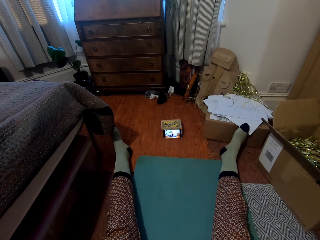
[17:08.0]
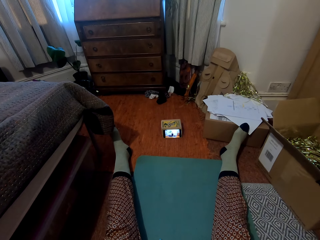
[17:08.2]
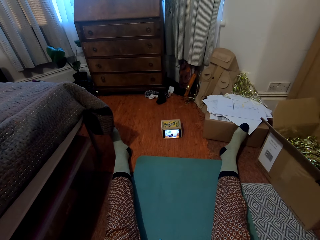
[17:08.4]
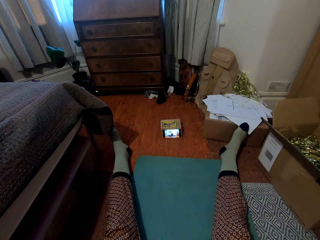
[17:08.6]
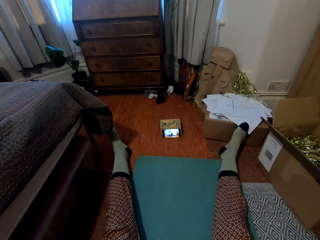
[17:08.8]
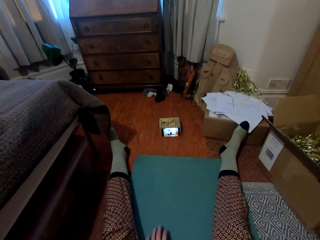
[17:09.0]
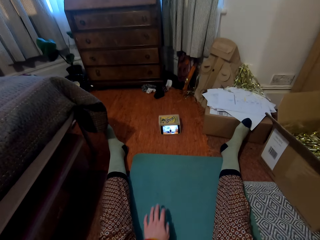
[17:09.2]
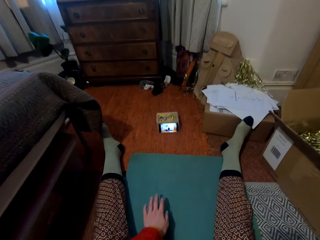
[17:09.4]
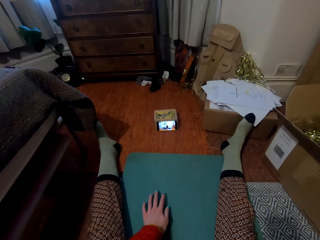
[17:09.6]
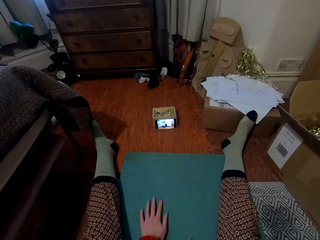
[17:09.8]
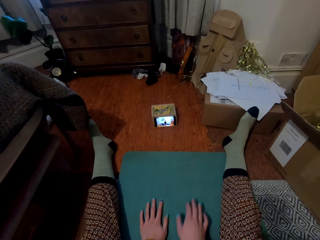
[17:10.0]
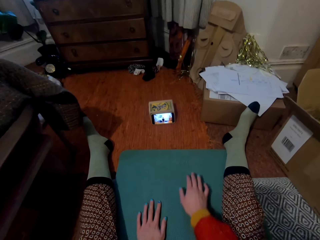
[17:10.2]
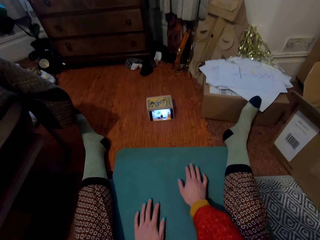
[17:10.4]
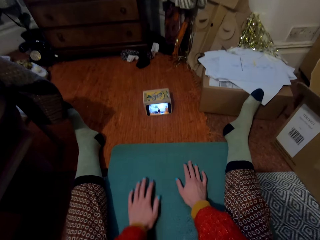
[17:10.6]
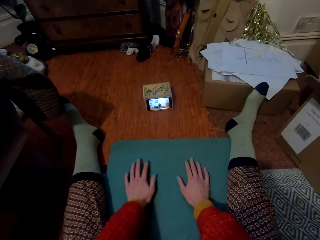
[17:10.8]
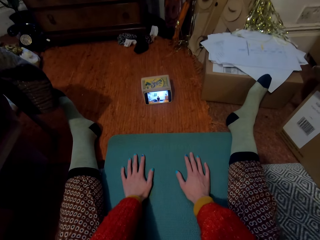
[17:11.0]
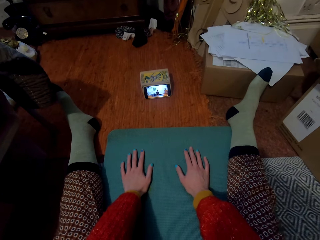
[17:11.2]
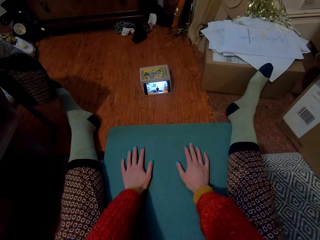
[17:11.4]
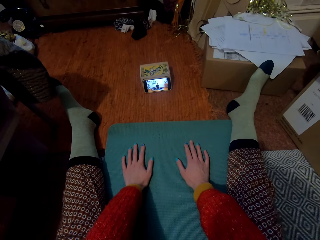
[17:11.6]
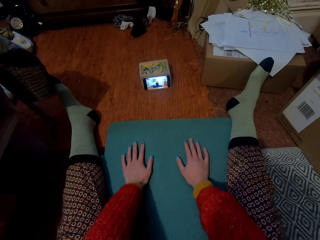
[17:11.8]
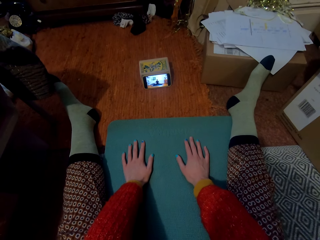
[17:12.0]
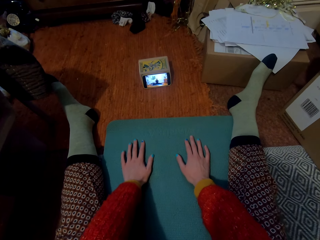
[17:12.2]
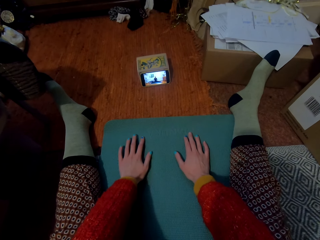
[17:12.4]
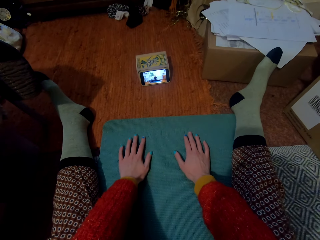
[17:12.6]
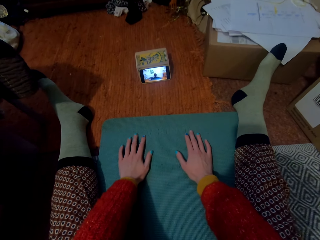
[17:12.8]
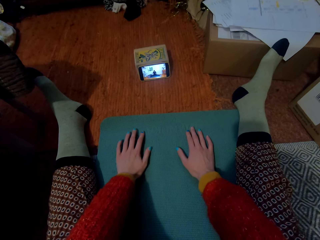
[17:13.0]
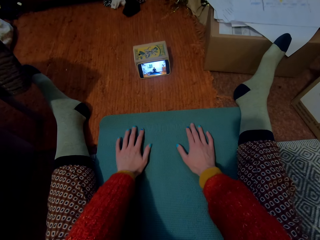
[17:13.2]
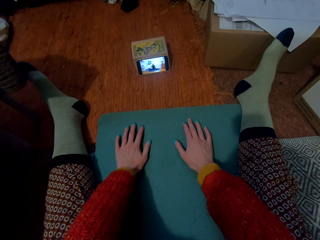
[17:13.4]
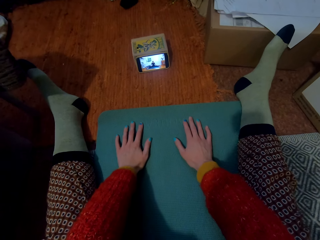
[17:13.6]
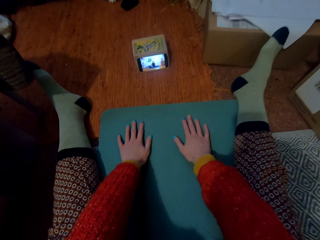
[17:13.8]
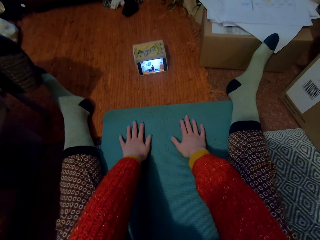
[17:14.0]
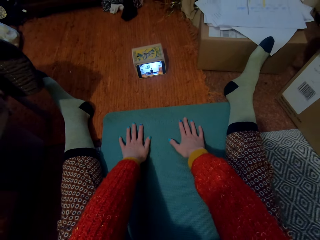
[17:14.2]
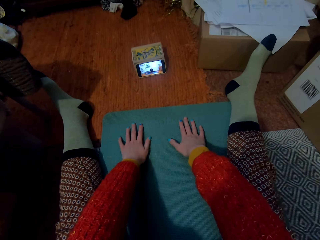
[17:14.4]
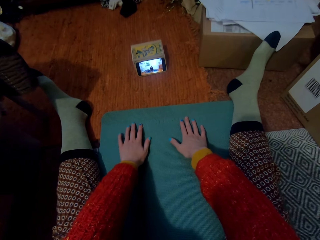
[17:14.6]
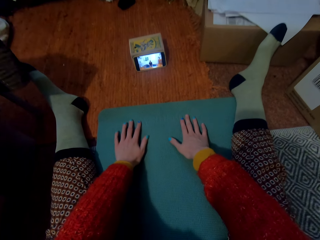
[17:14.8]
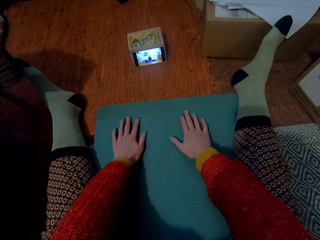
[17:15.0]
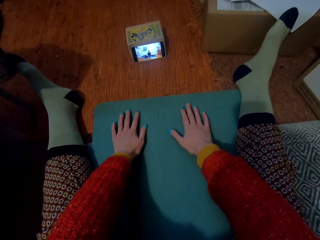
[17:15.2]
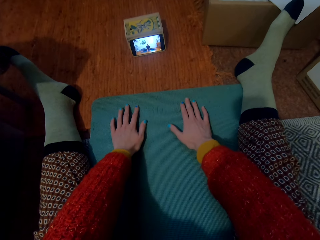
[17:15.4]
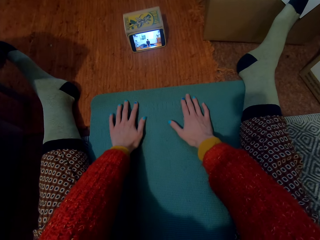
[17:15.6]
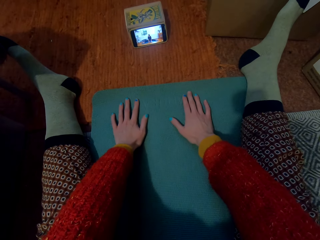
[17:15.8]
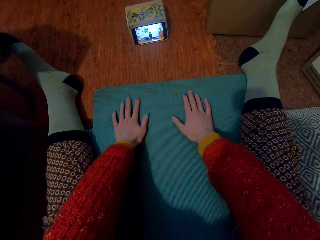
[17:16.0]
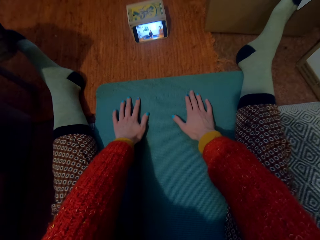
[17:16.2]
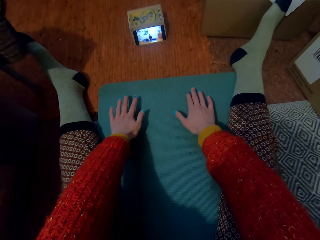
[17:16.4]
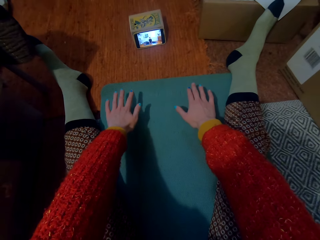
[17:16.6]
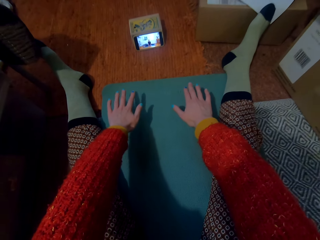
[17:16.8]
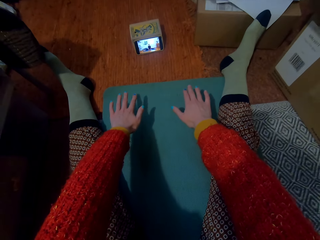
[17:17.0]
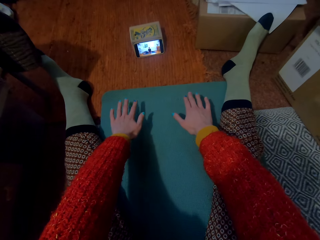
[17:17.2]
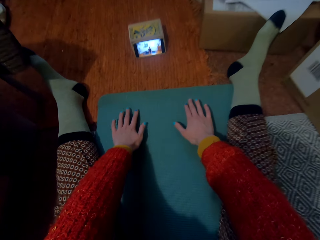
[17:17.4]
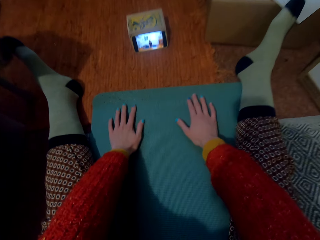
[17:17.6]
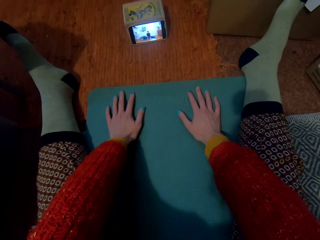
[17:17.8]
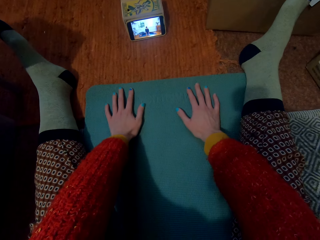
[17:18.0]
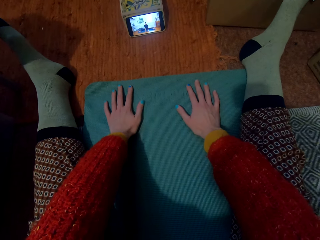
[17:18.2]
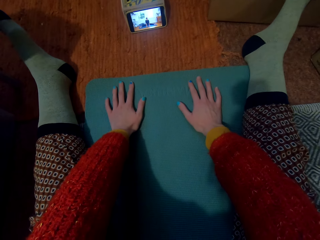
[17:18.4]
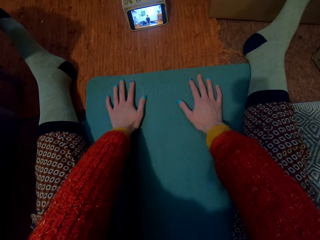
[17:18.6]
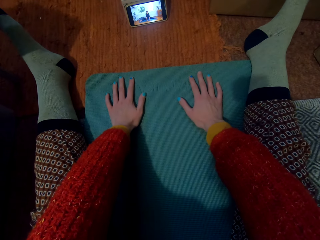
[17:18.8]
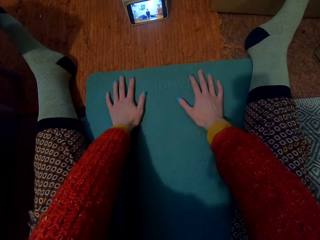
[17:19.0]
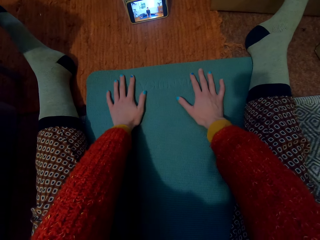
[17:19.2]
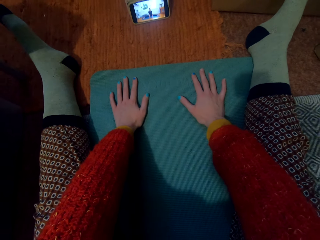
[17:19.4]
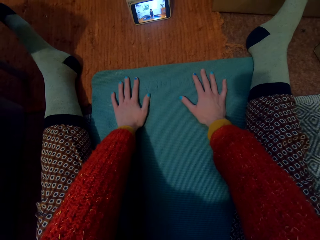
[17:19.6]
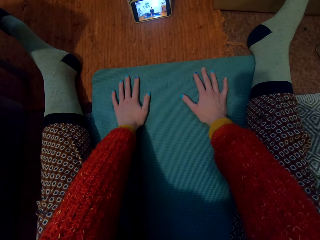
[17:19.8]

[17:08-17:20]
The camera wearer moves the hands in front.

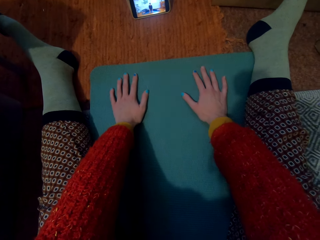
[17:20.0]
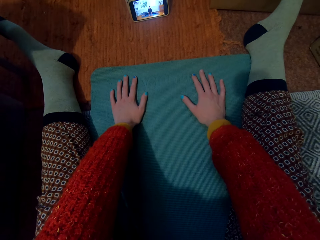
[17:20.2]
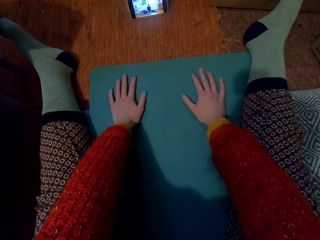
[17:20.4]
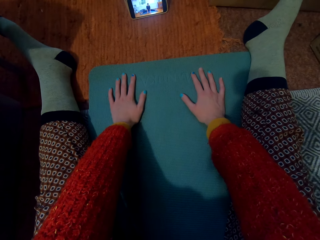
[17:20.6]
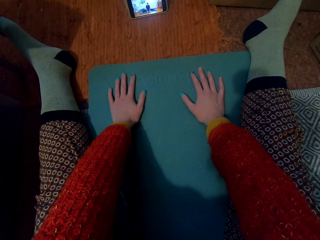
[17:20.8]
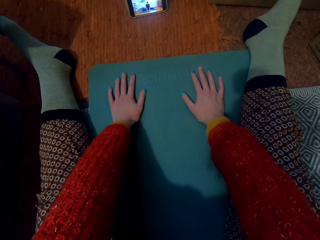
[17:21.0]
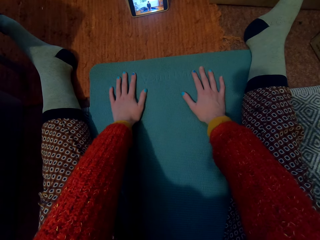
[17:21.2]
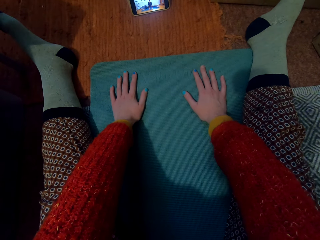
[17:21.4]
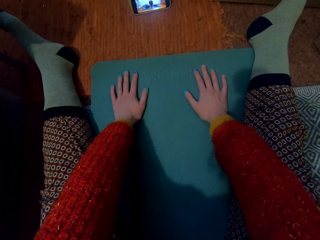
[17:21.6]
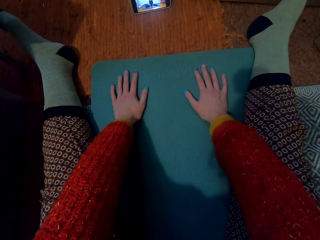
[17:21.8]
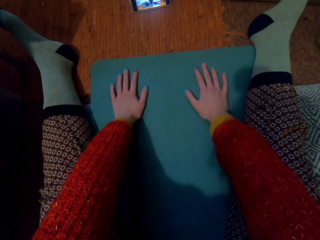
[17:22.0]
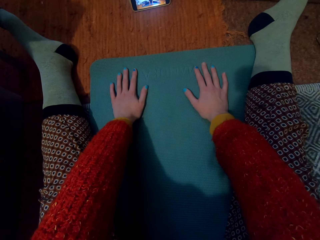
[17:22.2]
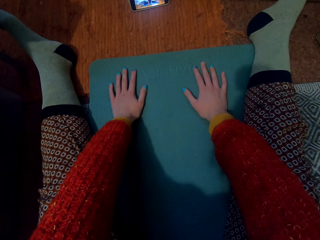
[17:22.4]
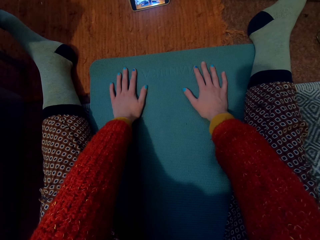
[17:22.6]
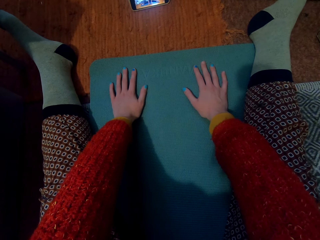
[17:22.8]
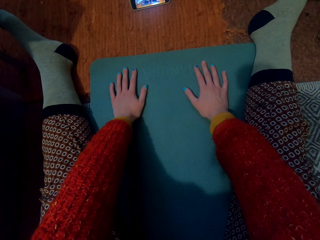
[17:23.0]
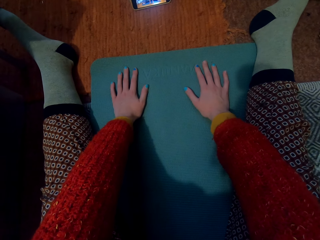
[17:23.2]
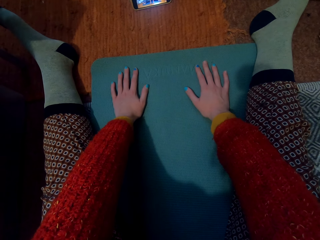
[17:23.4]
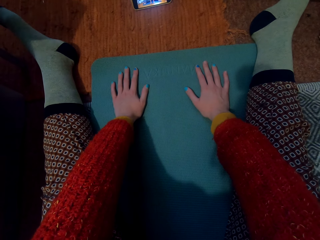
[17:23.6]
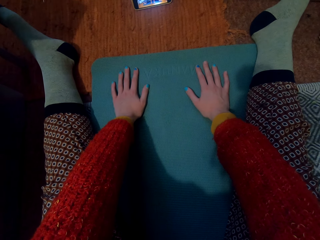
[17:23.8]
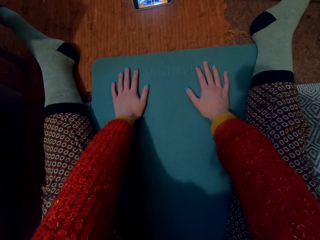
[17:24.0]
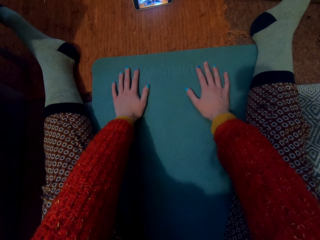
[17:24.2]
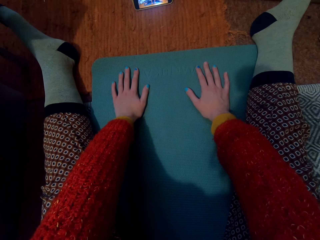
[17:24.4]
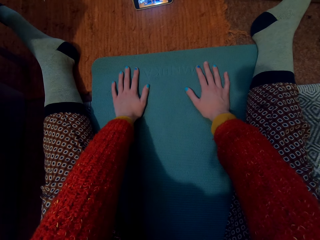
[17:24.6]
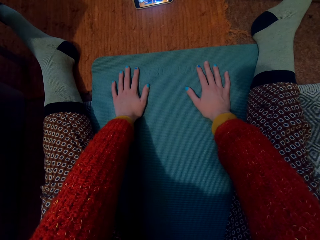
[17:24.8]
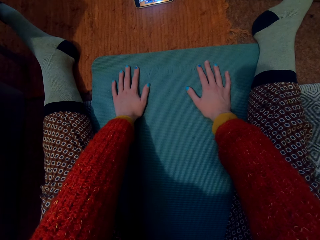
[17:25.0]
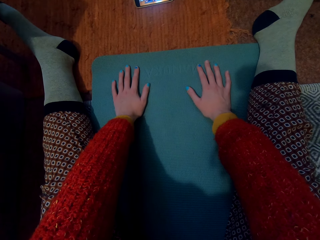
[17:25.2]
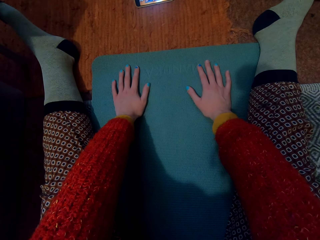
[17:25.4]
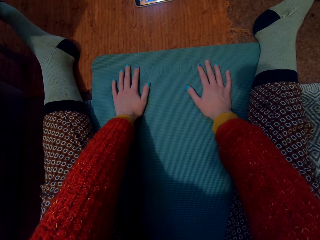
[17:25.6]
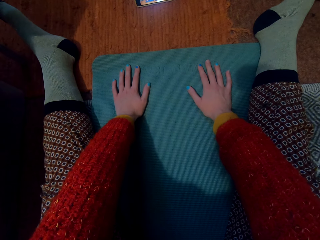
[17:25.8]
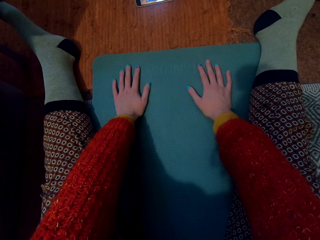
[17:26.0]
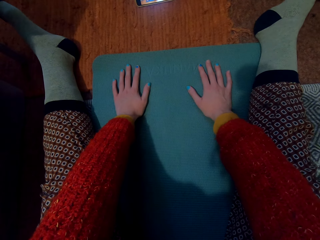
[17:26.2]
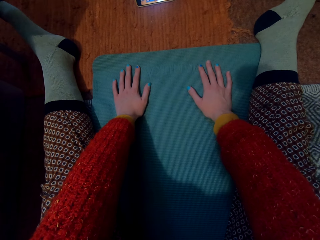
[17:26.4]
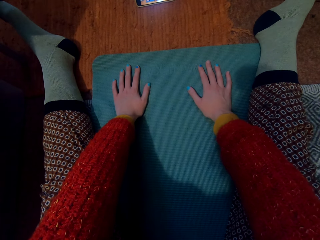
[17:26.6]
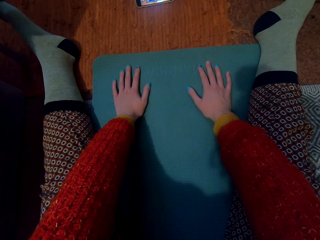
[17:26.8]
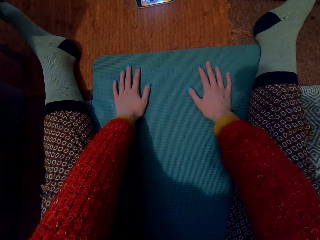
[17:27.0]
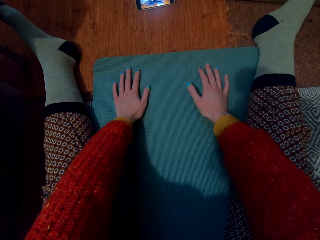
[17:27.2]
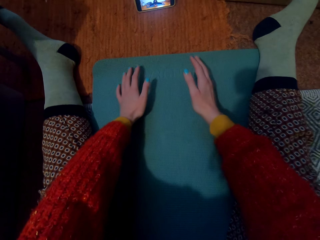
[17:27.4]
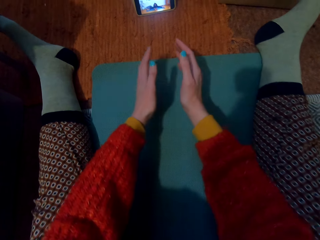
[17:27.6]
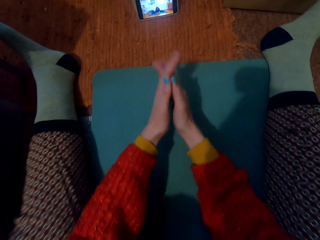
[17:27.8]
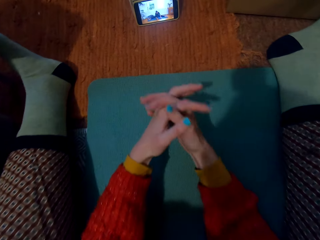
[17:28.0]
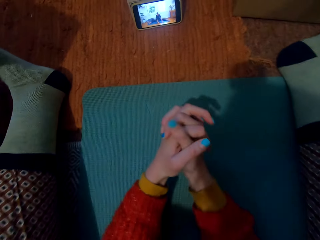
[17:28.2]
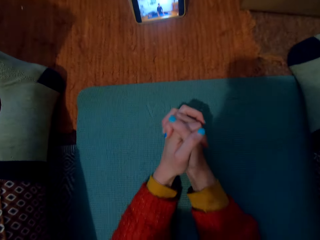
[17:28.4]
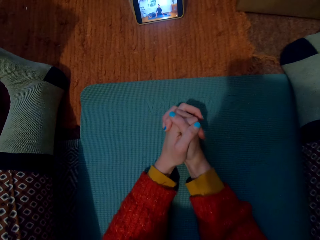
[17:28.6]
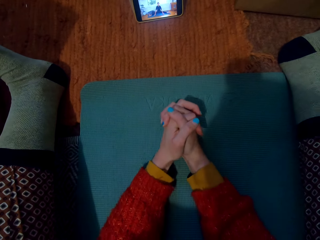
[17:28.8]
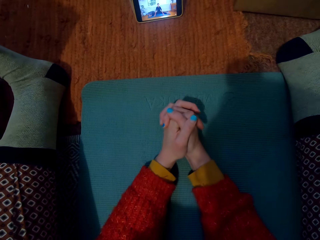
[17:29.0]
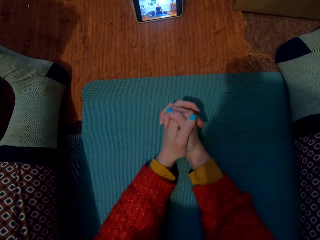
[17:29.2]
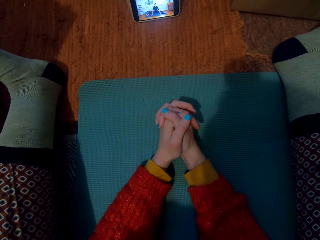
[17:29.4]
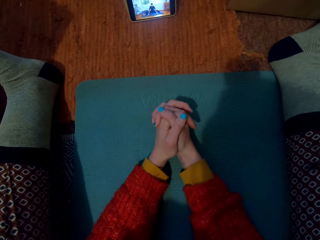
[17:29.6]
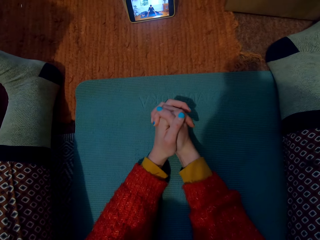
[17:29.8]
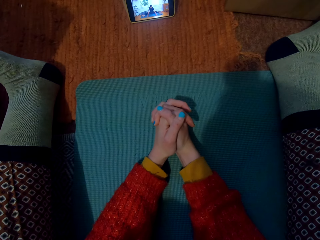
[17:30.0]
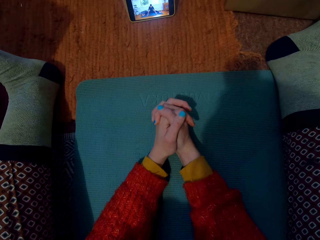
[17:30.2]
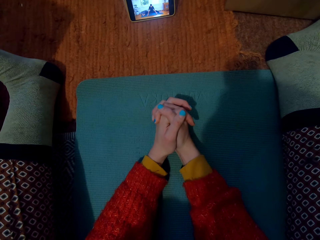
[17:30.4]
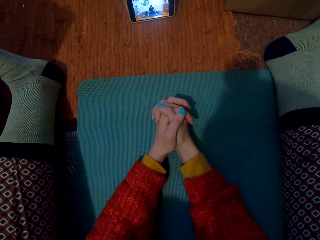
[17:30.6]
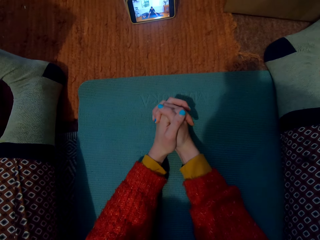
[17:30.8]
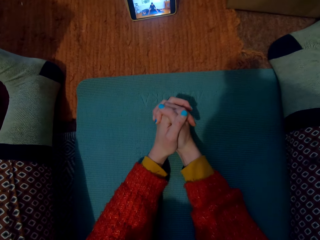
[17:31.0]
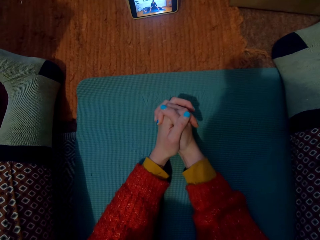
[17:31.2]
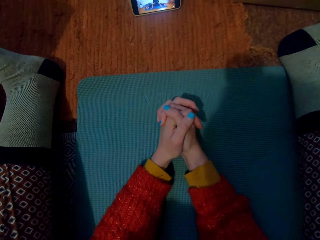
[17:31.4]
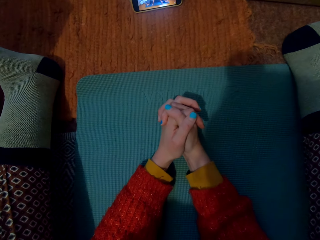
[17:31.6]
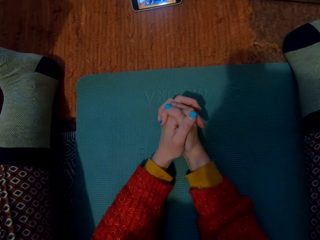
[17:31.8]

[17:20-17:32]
The camera wearer puts the hands together.
